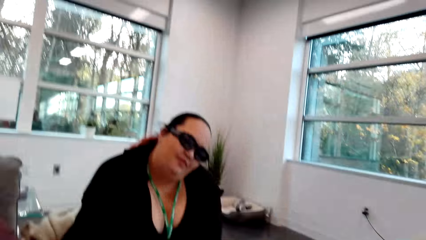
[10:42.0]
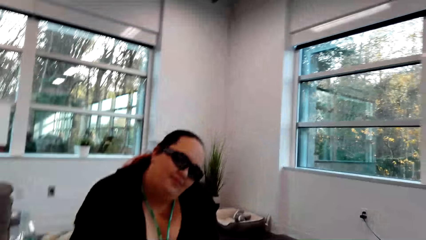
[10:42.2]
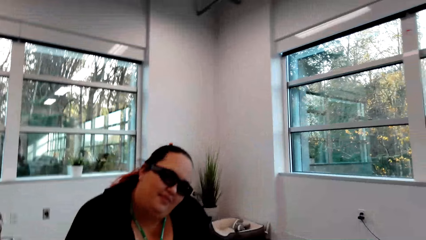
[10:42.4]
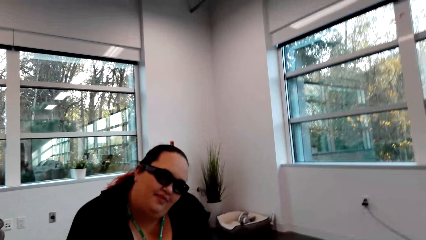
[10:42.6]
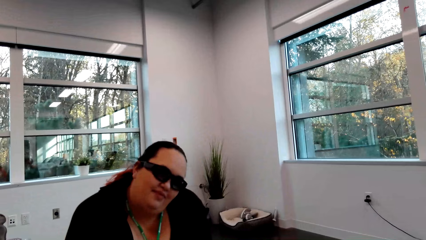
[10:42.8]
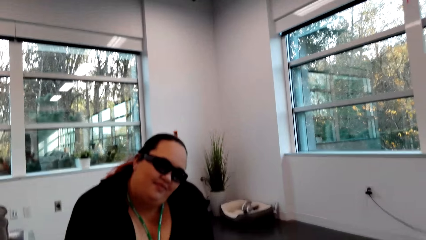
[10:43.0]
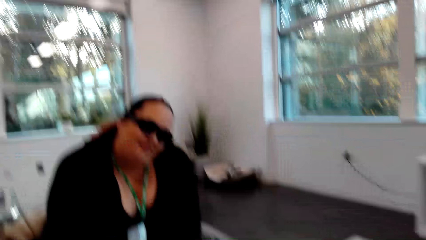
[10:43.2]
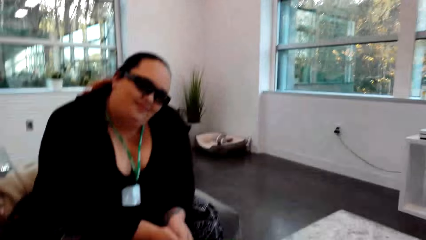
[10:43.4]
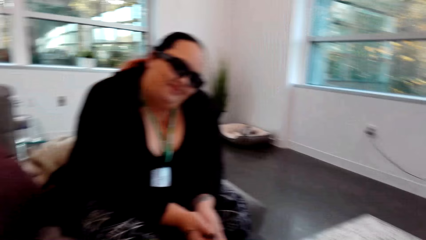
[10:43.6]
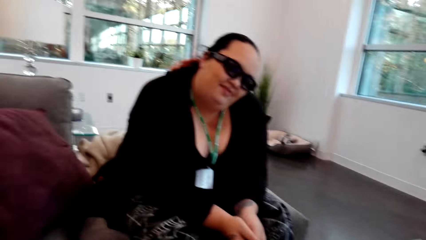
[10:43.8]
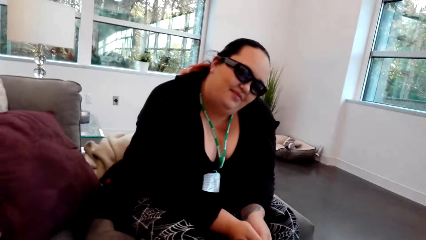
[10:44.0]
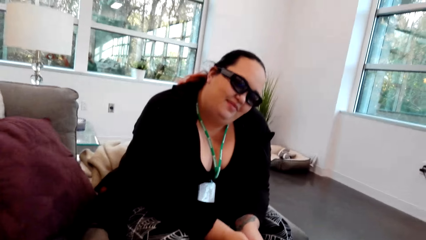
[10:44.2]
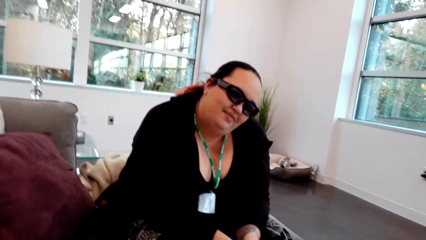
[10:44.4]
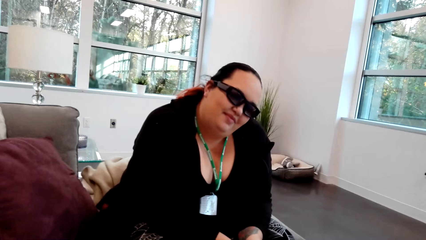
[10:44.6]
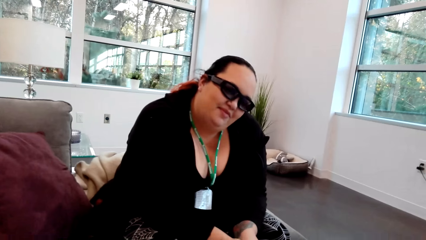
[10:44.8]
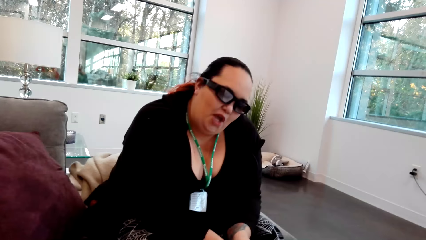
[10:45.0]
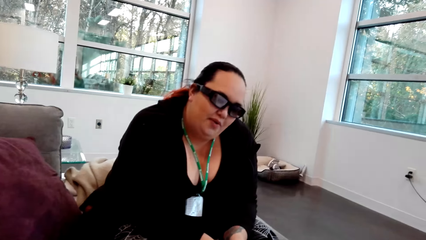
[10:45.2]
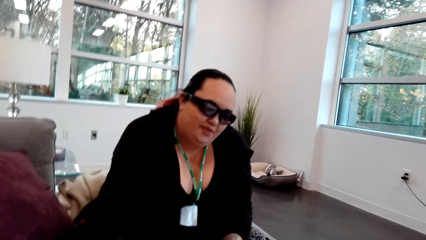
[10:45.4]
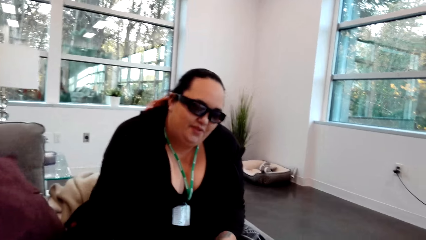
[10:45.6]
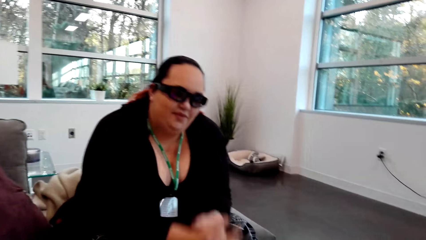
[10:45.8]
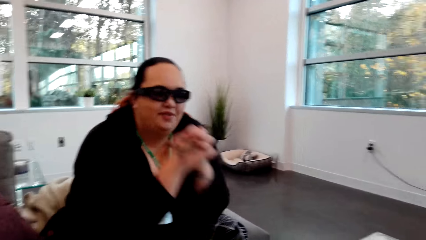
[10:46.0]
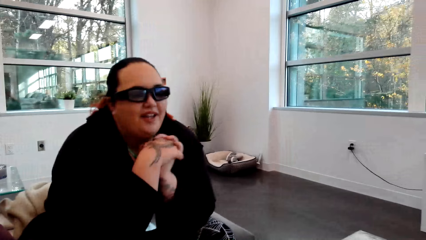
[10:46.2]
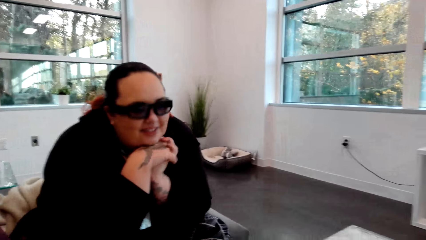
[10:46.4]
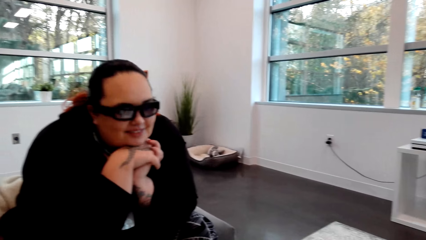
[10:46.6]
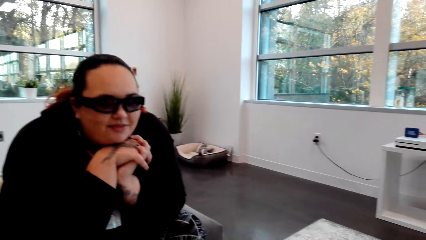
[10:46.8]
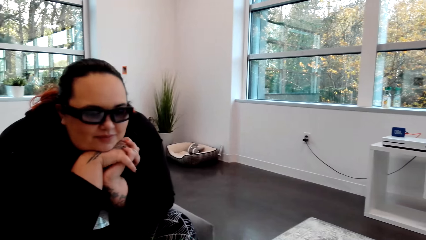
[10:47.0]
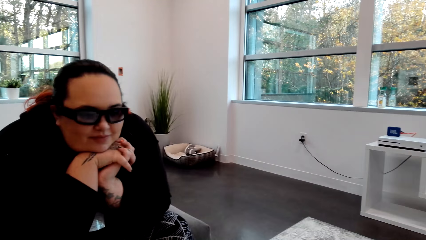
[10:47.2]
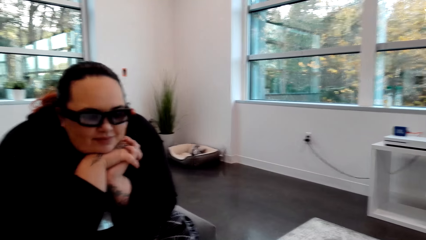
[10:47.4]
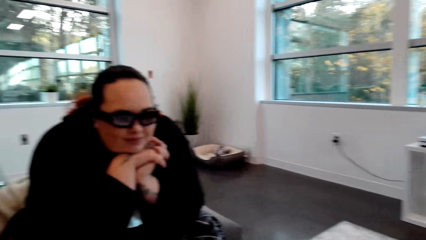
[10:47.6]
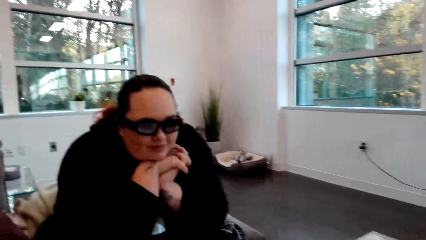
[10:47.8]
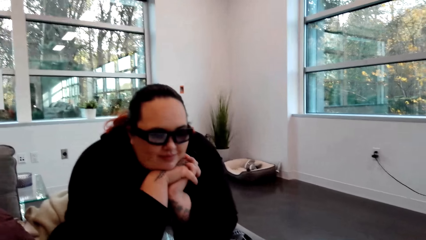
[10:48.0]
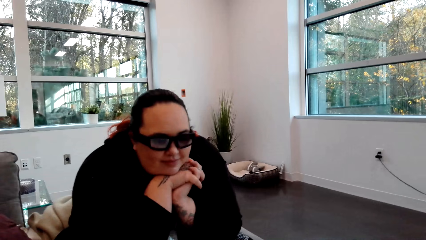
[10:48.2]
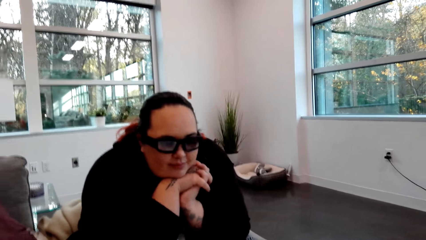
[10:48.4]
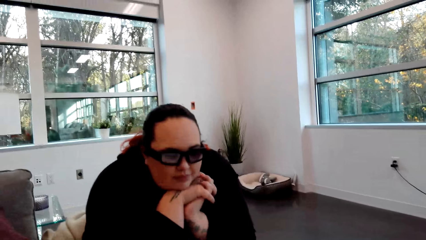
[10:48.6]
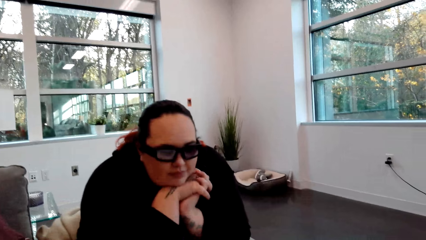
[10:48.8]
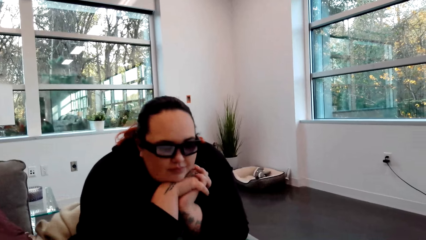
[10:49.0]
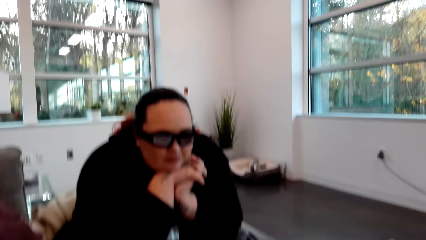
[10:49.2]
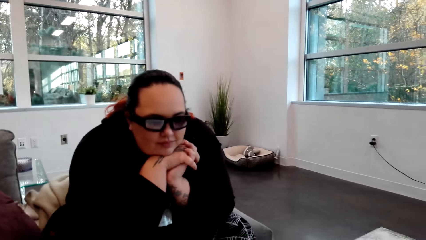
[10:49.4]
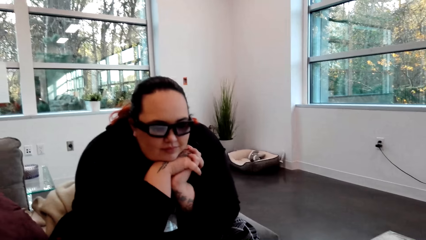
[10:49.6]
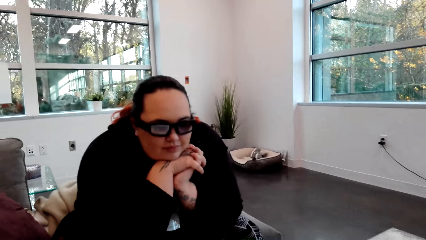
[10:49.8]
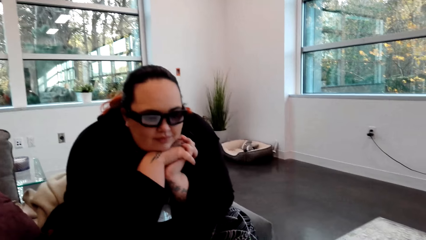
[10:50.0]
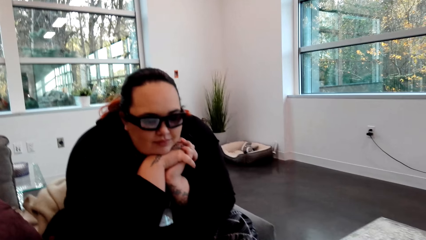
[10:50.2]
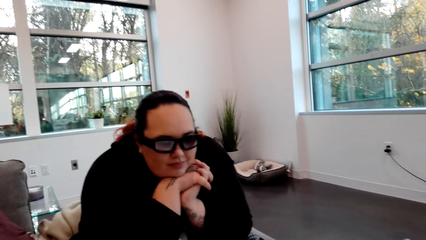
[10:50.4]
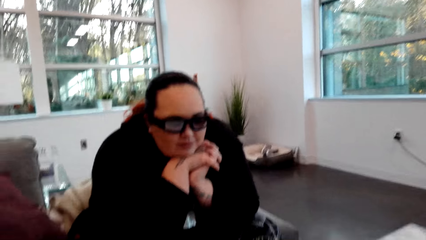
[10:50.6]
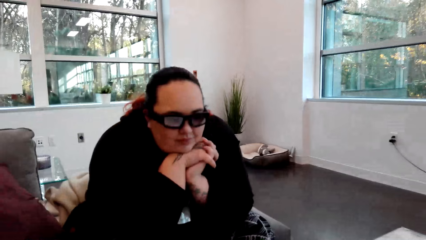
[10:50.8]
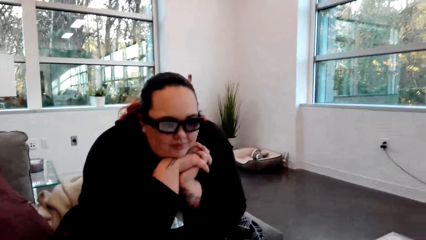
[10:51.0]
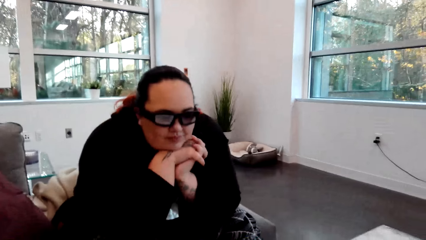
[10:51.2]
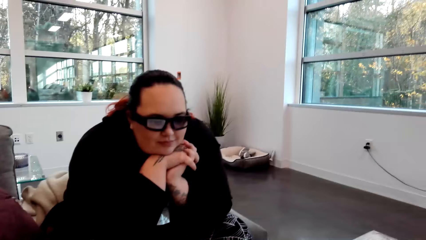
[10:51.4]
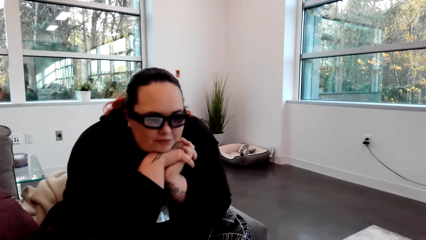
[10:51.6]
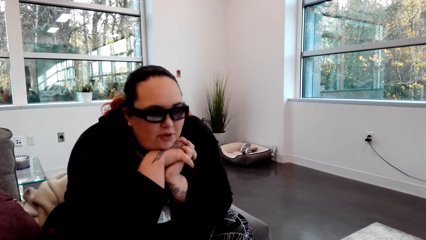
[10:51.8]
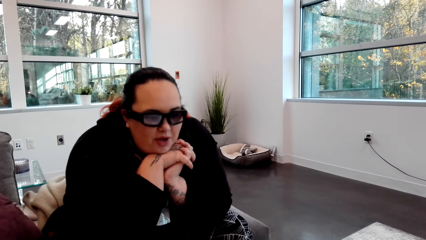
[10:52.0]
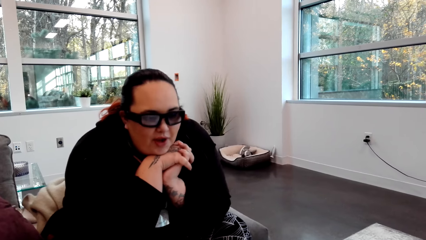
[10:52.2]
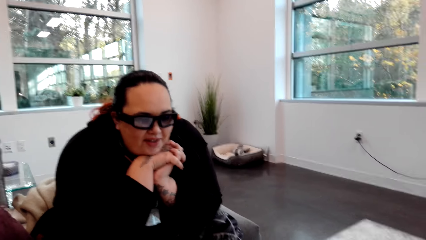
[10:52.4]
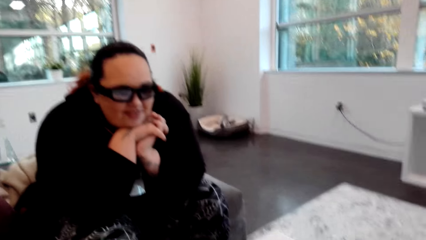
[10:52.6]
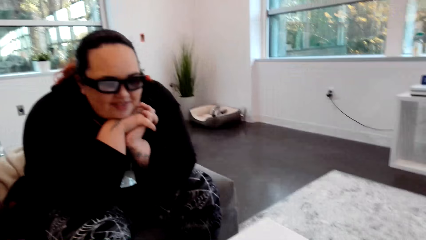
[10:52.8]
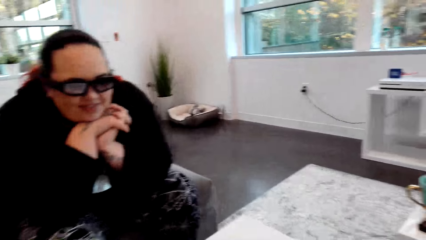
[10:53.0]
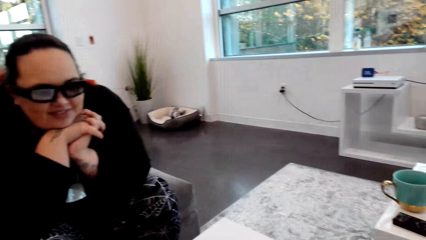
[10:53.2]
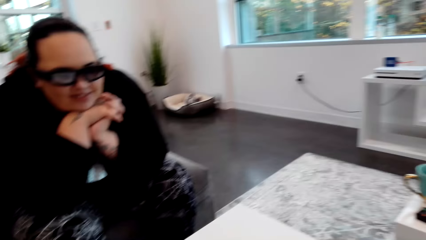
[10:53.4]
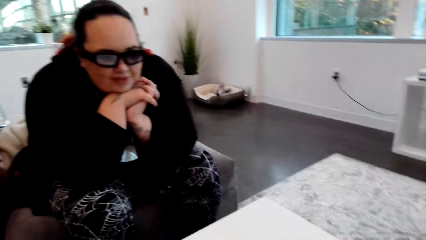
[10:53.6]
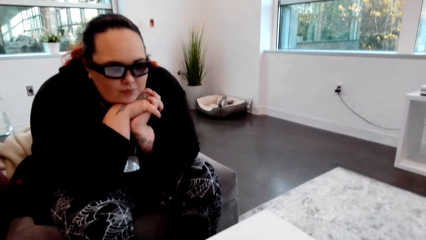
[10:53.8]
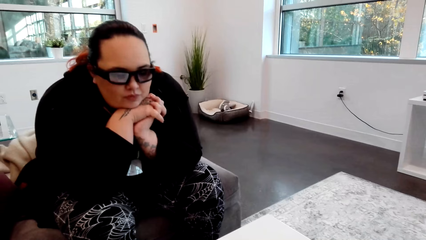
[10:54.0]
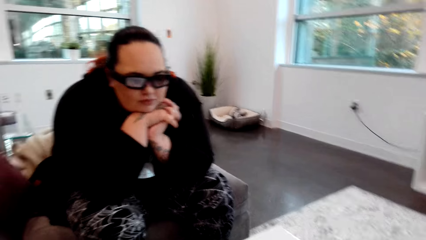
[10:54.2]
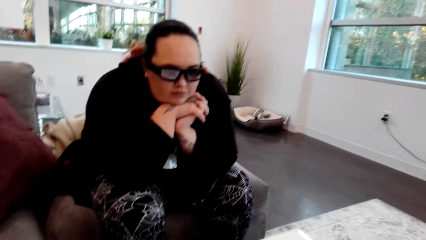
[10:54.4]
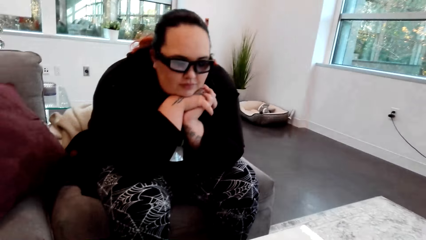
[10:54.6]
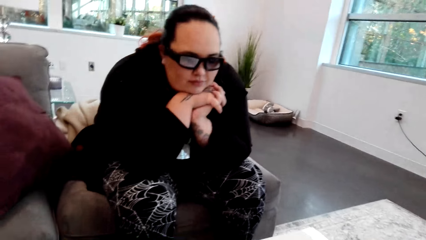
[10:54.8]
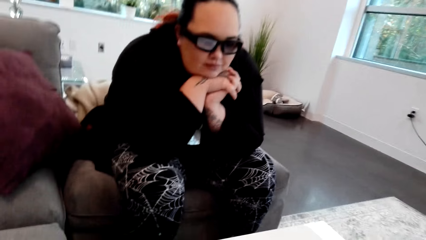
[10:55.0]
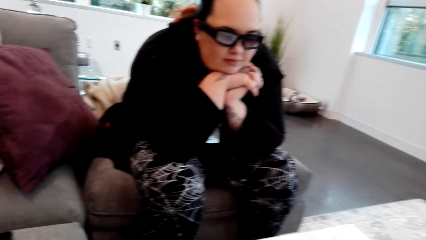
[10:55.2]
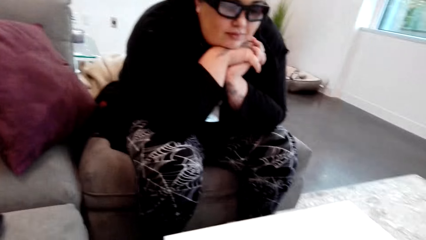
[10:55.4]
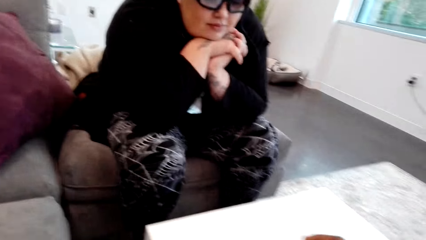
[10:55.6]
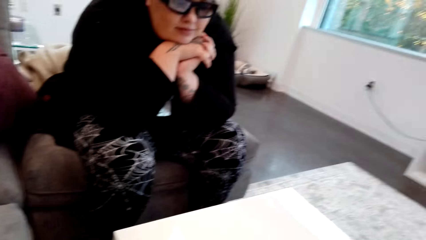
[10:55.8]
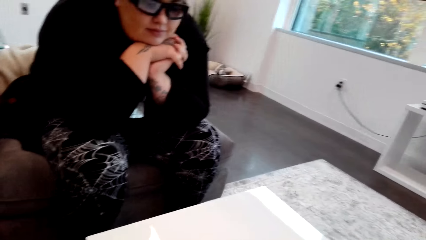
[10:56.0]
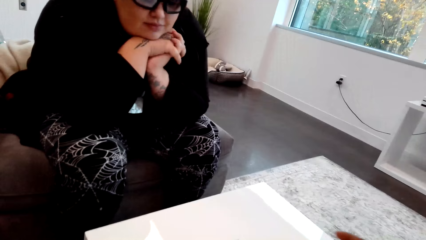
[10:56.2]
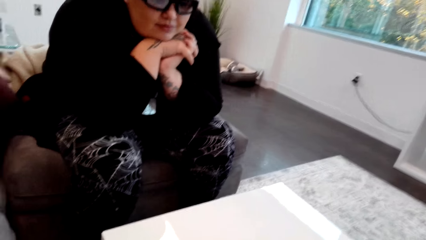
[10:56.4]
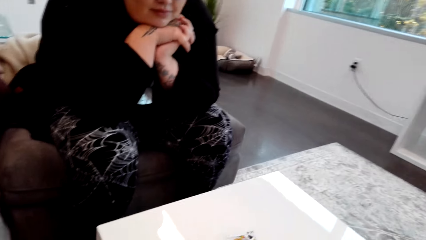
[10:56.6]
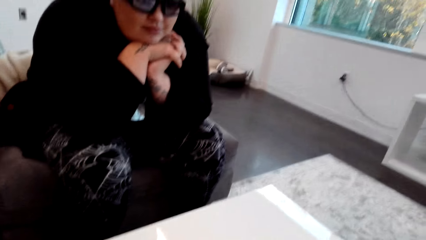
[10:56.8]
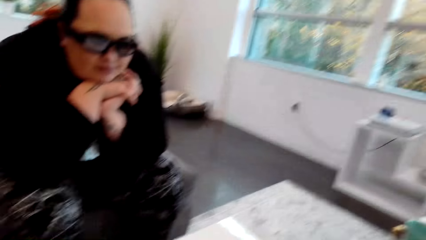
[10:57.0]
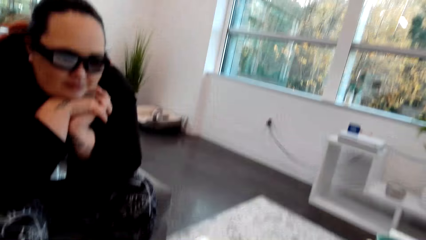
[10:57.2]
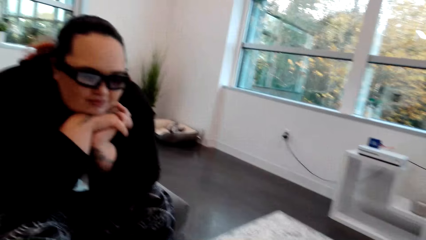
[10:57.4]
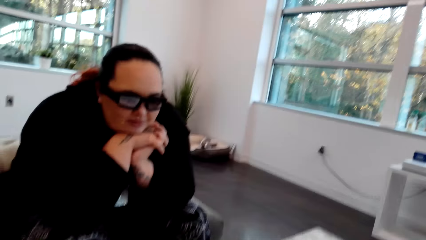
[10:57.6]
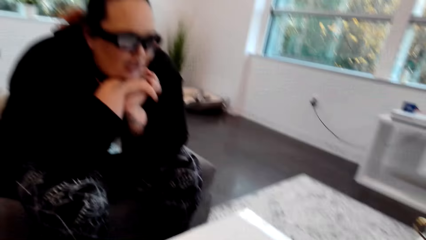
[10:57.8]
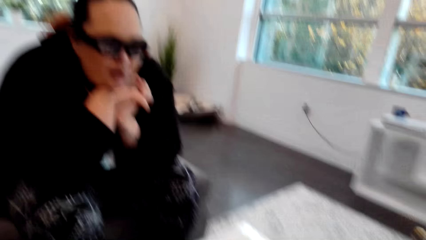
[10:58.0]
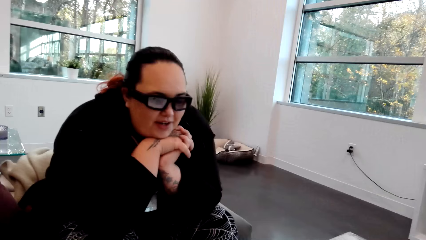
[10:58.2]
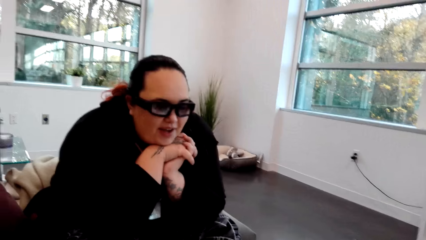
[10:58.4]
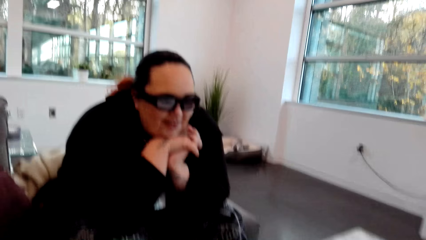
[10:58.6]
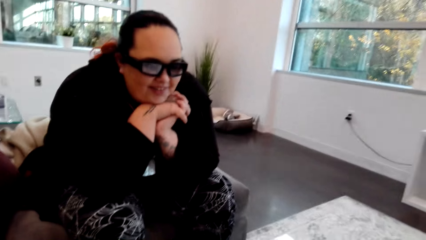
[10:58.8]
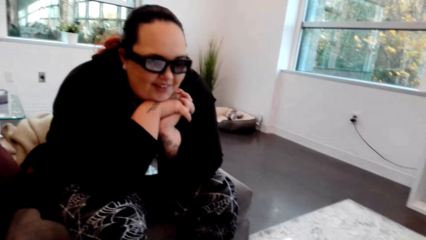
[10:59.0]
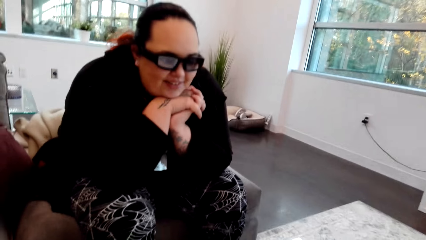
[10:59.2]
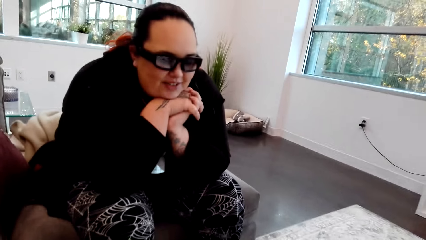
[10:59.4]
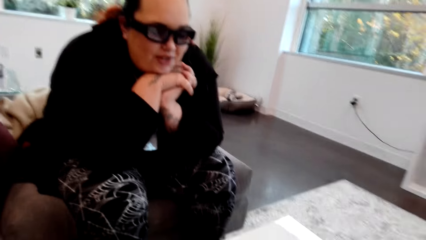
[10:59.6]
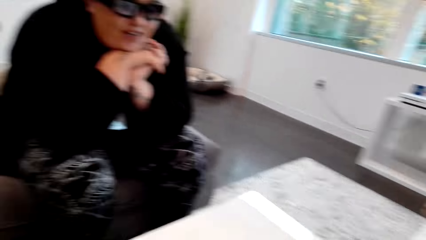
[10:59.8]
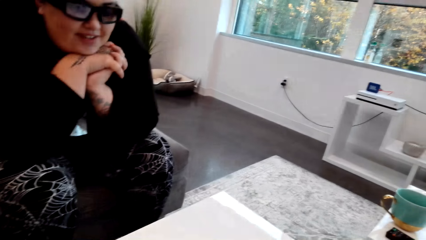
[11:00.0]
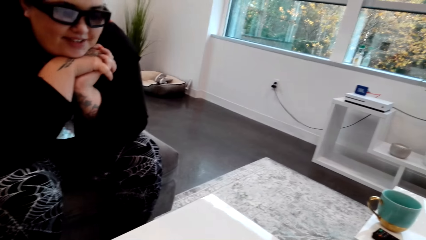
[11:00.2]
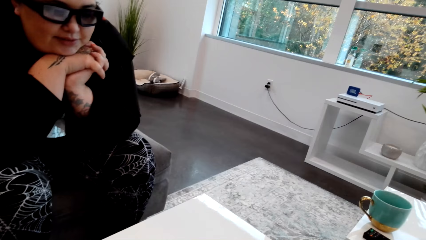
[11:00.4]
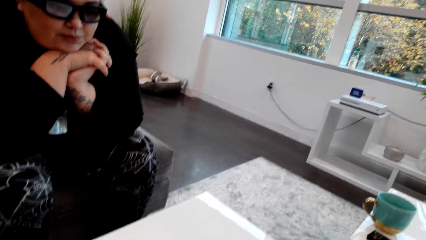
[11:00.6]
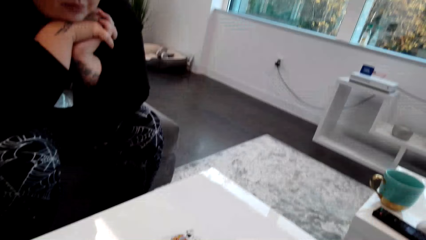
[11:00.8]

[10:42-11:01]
The camera wearer interacts with a woman. They converse with the woman. The woman places her chin on the back of her hand. The camera wearer interacts with the woman. They place the cards on the table and interact with the woman.
